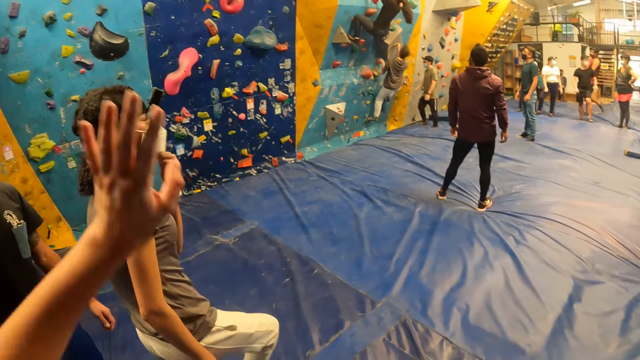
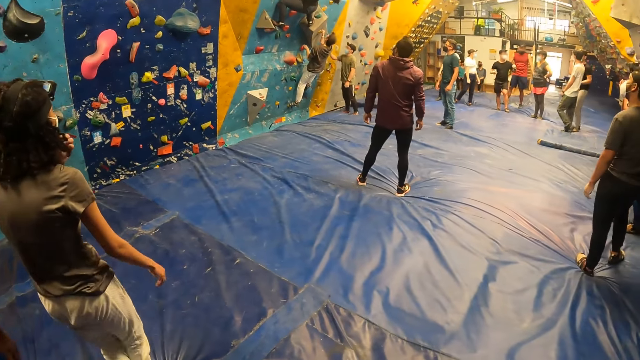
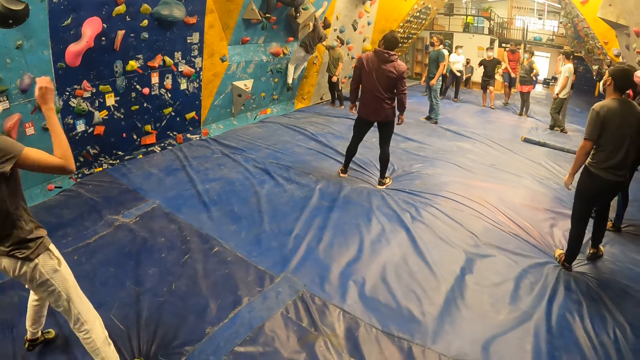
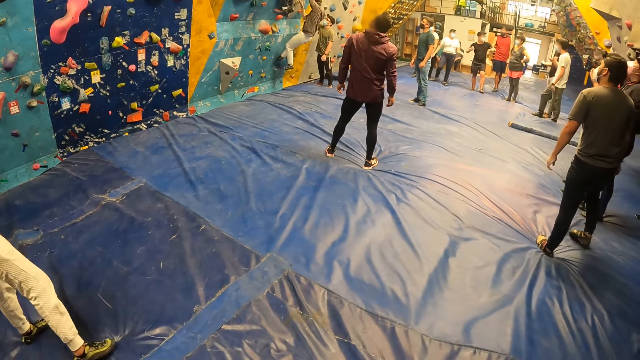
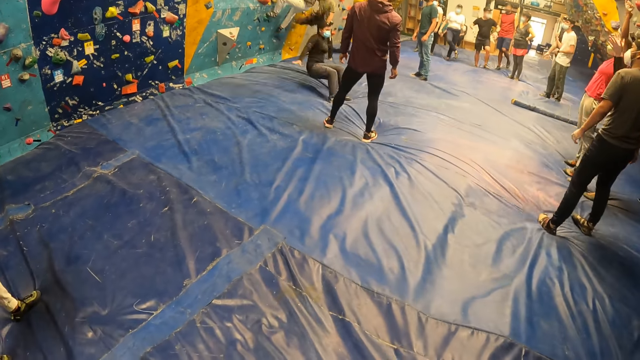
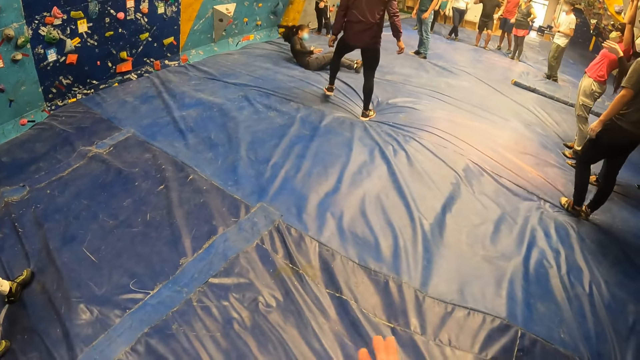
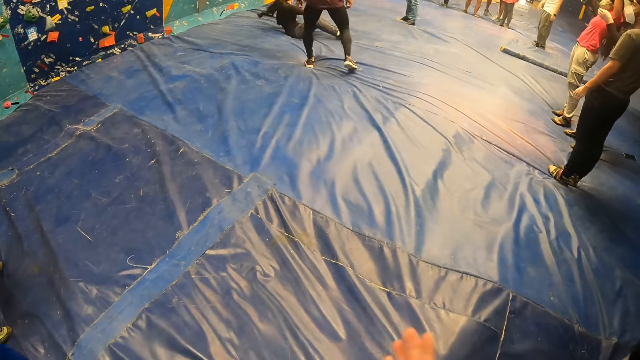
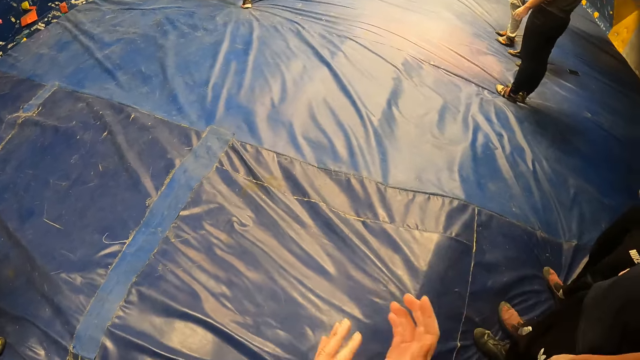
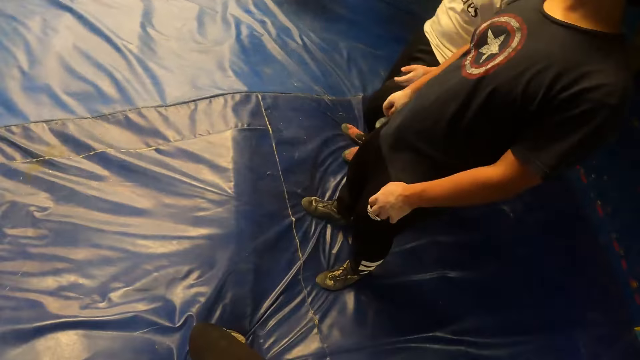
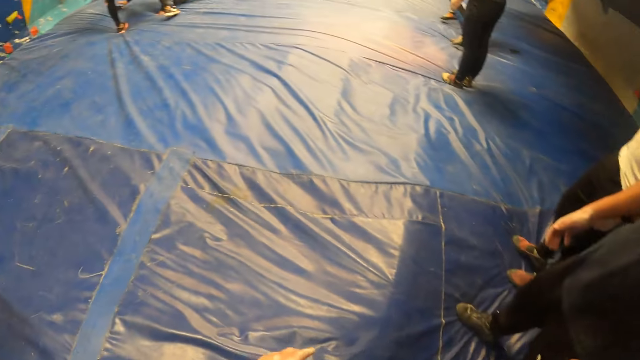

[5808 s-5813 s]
The woman touches a mask on her face with her left hand.

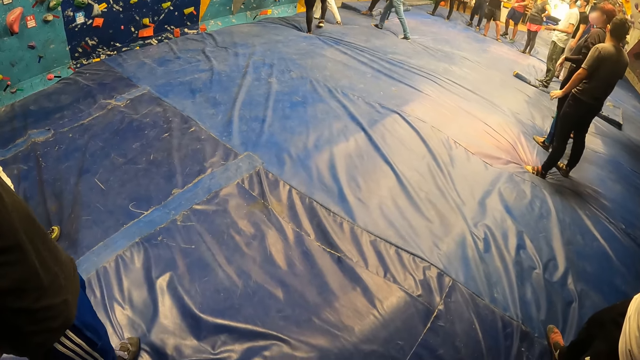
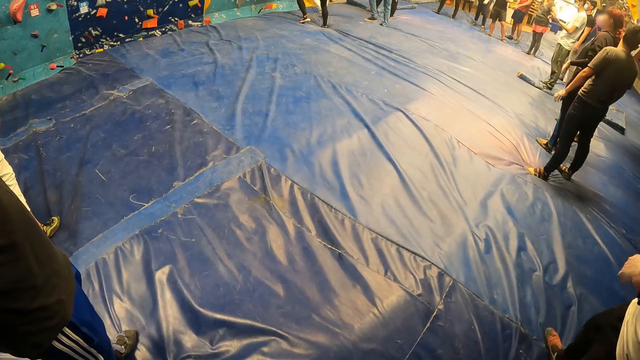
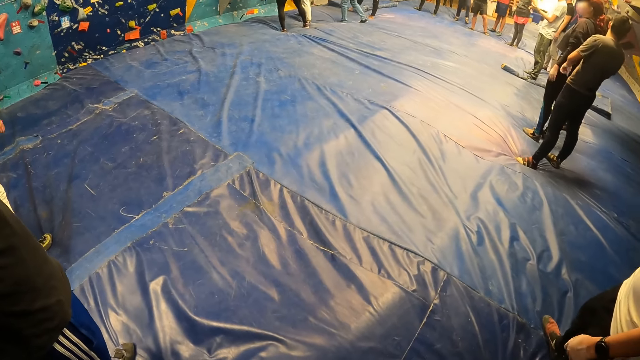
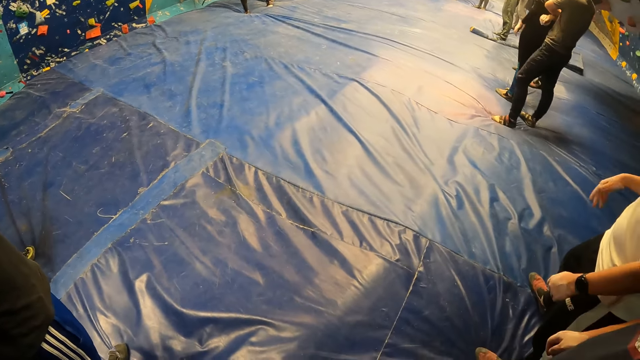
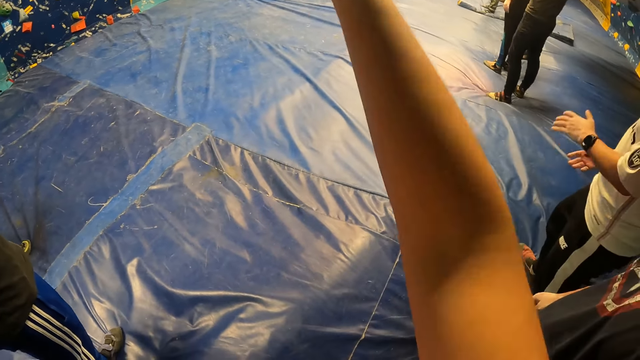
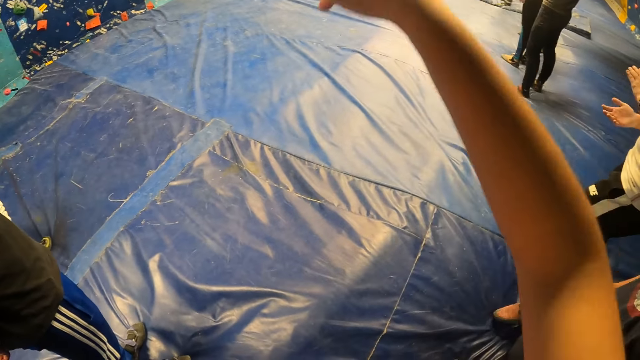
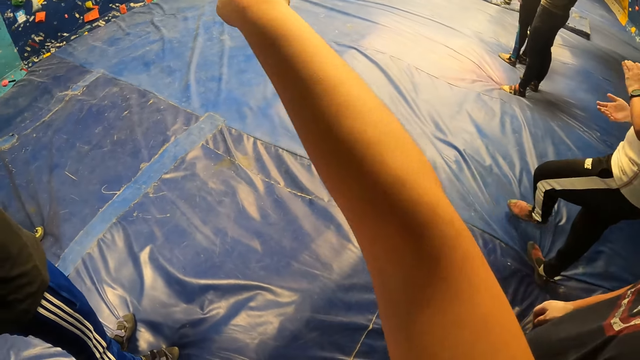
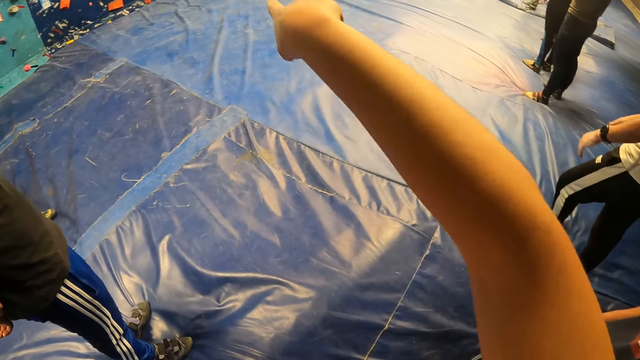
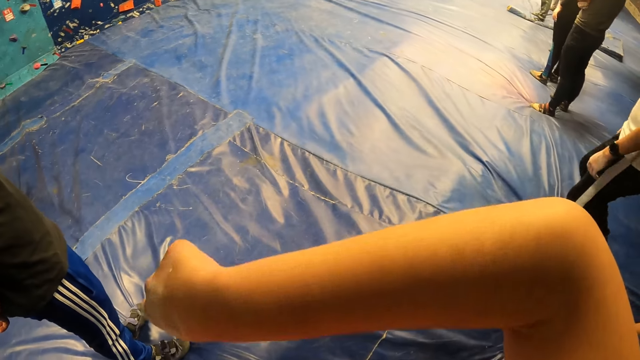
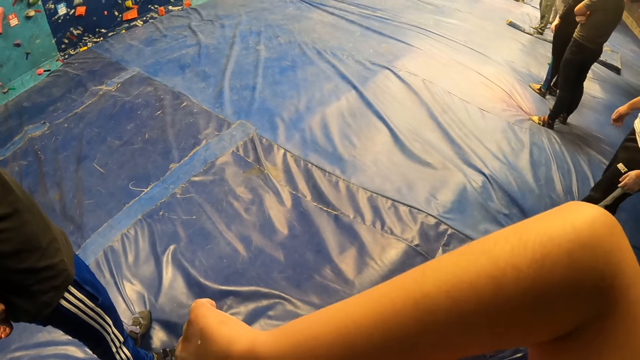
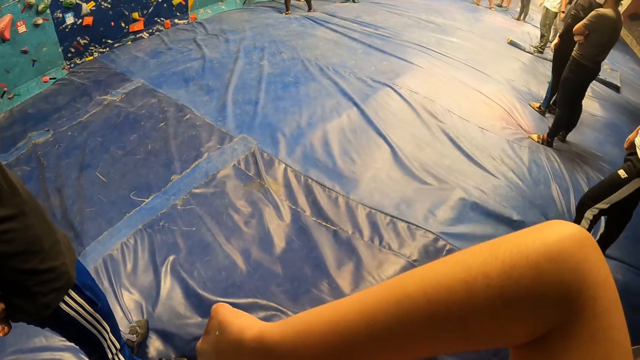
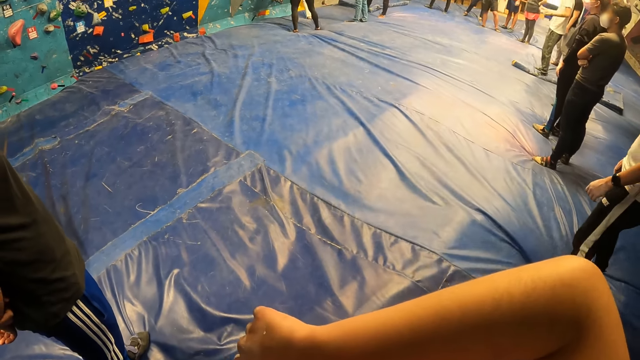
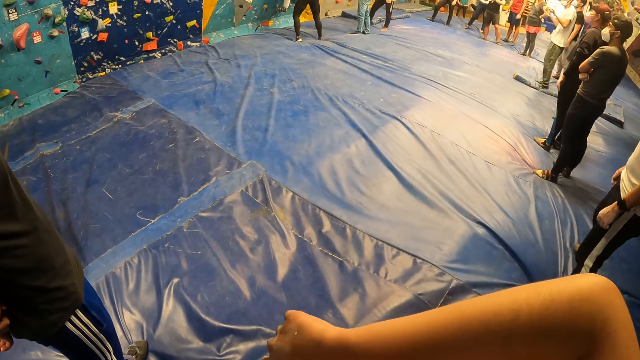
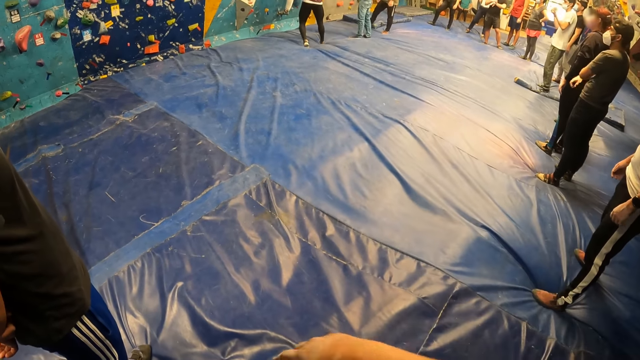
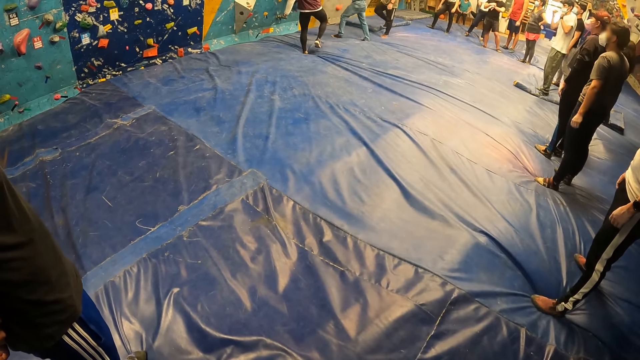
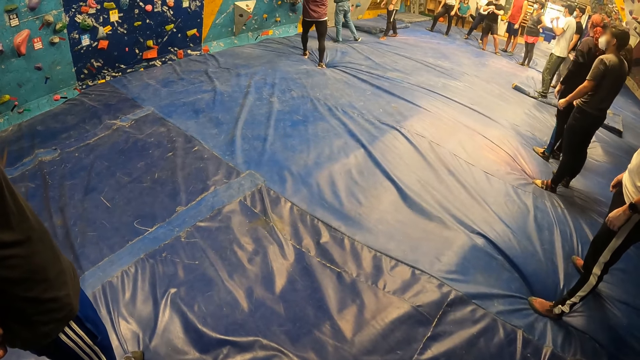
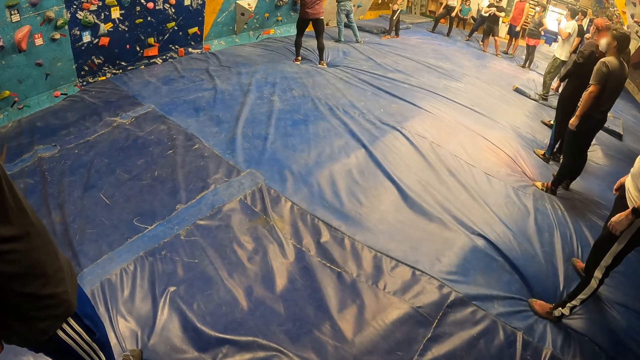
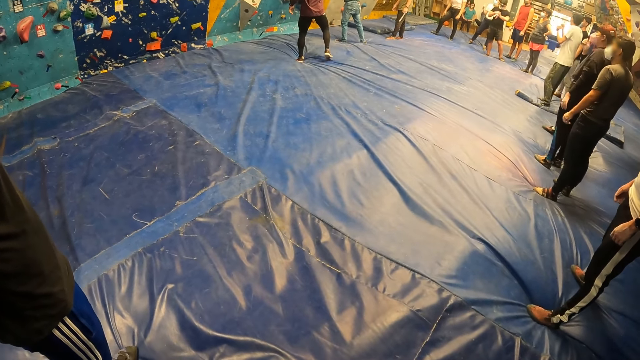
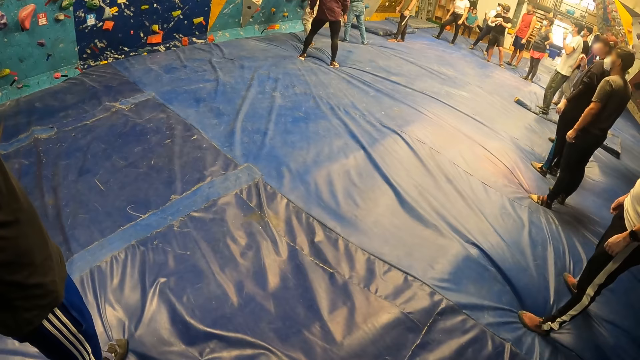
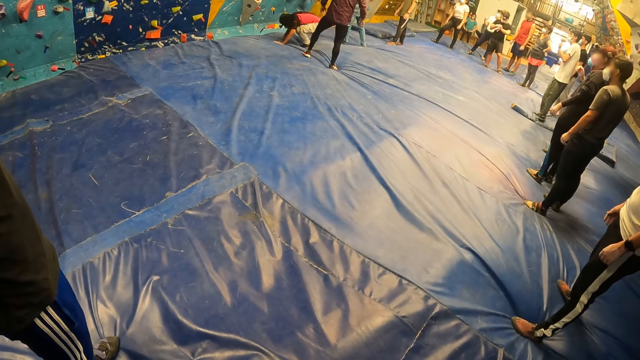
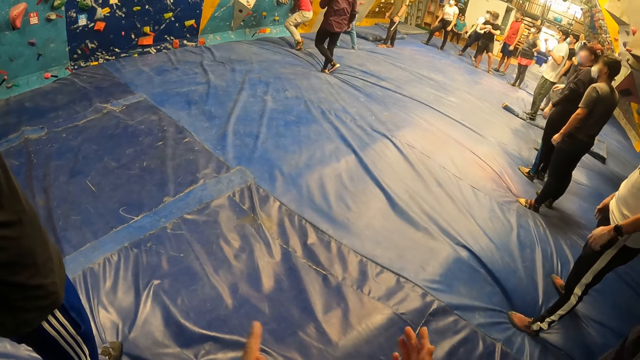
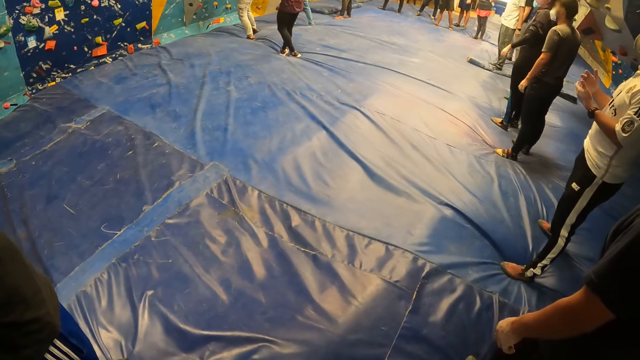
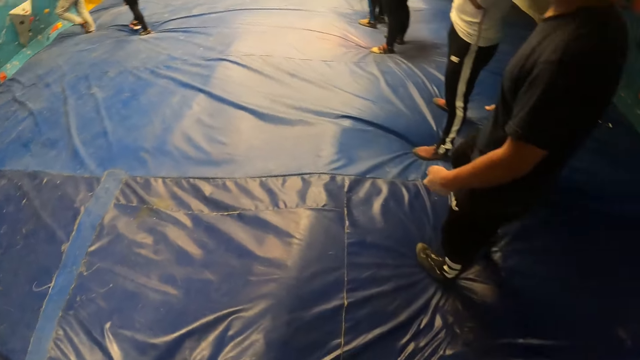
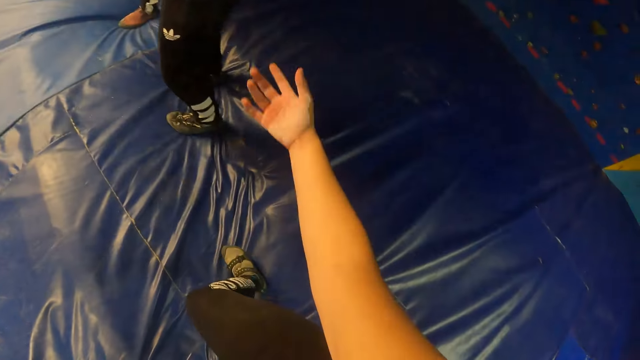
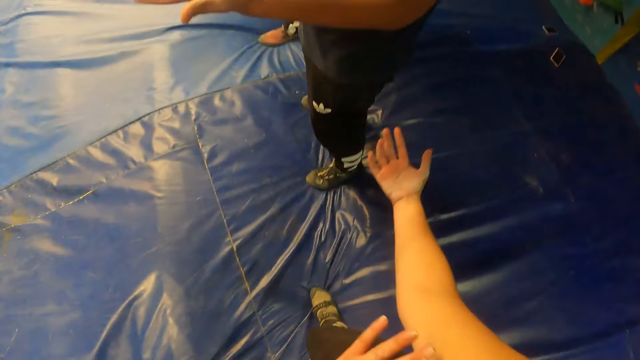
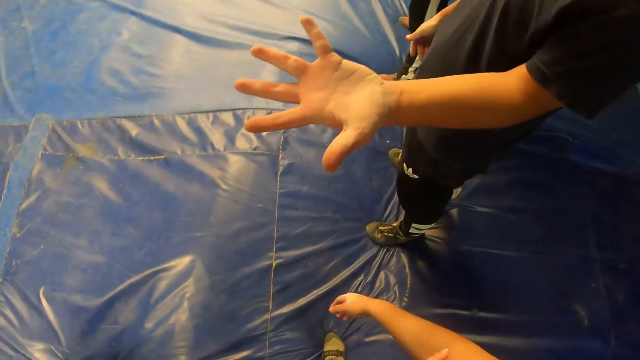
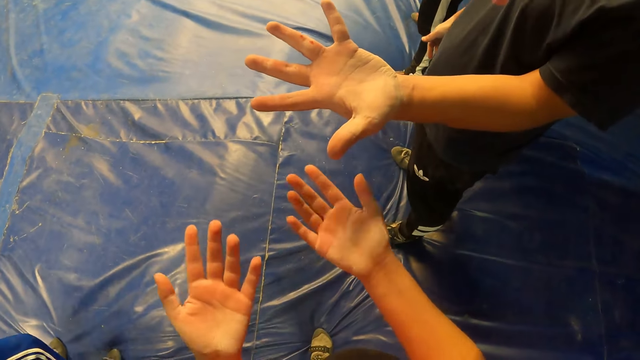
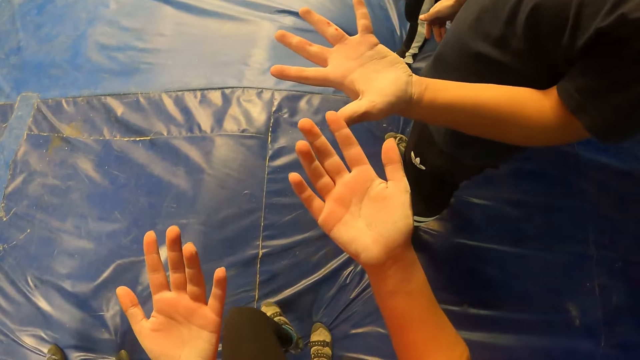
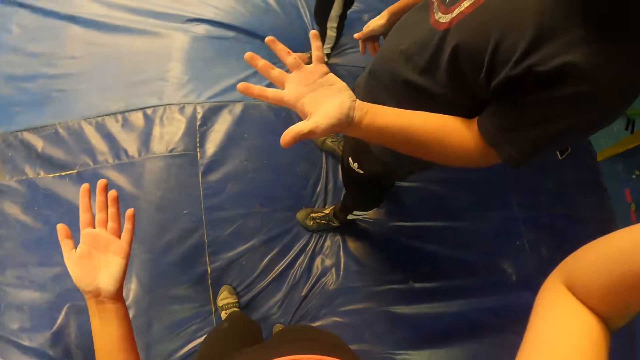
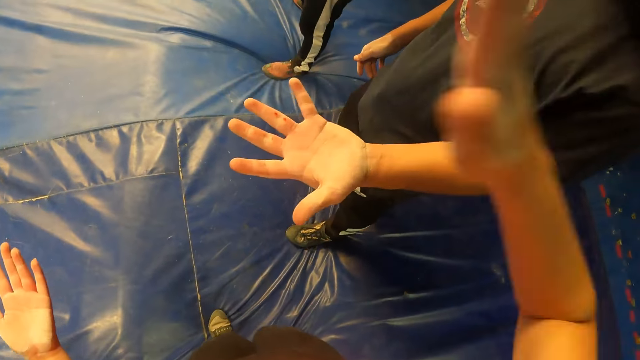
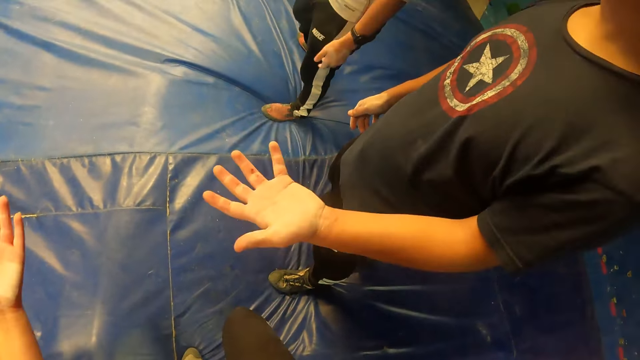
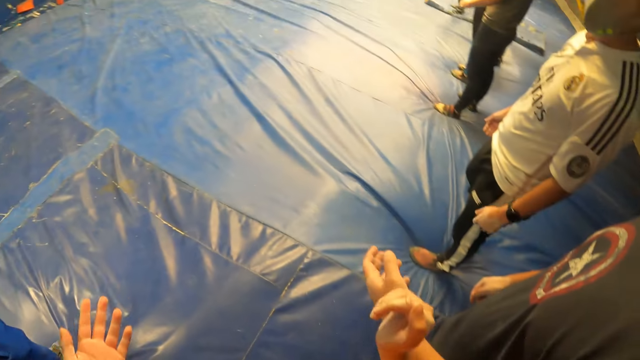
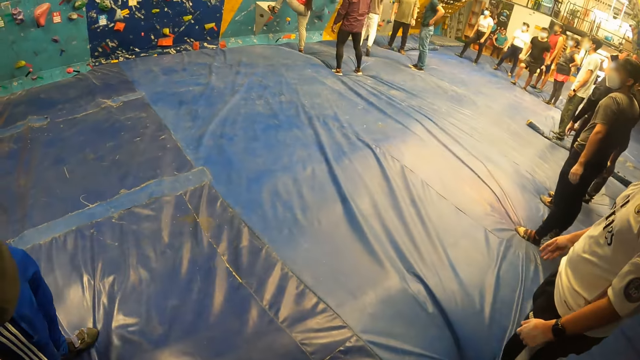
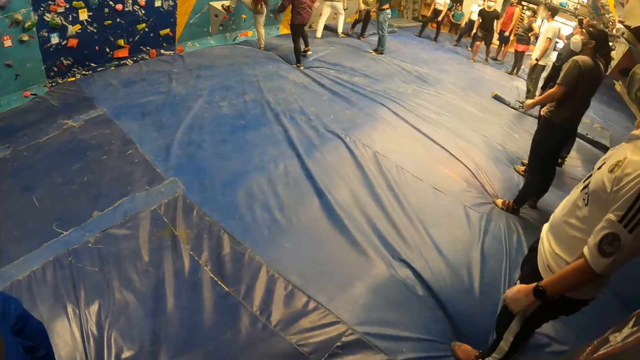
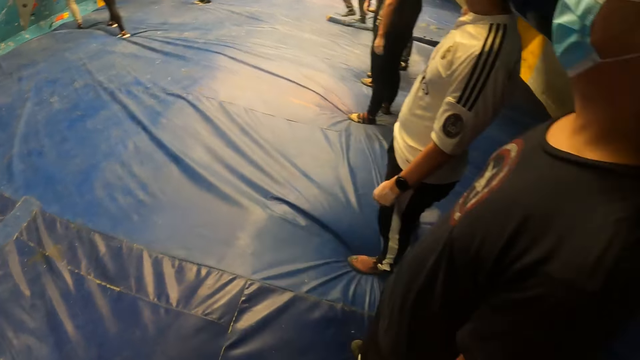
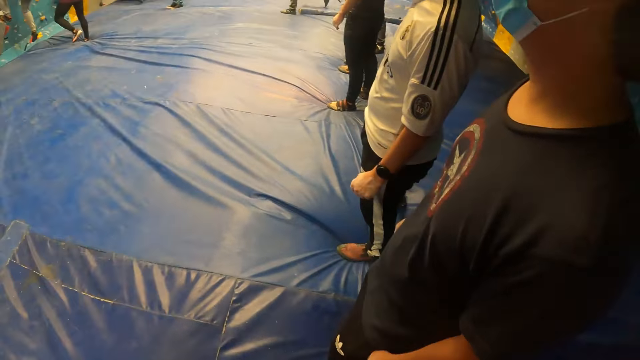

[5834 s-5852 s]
The camera wearer makes gestures with his right hand. He points at something. He looks around. He scratches his hands. He touches a man on his left hand with his right hand. He interacts with the man. He looks around.
